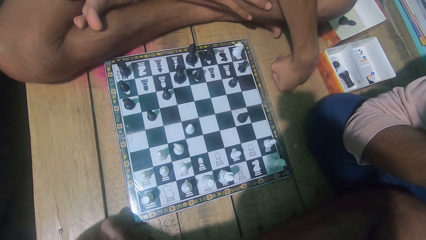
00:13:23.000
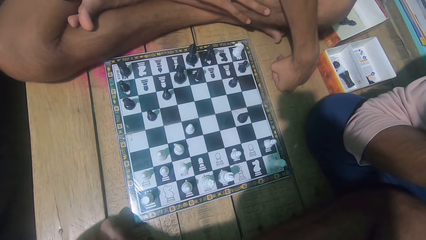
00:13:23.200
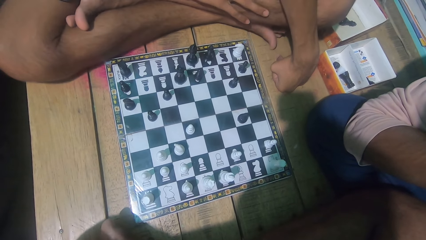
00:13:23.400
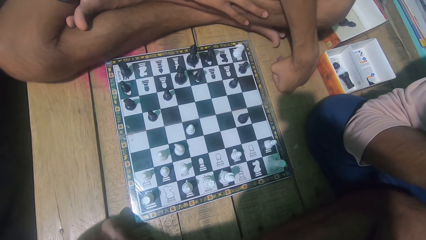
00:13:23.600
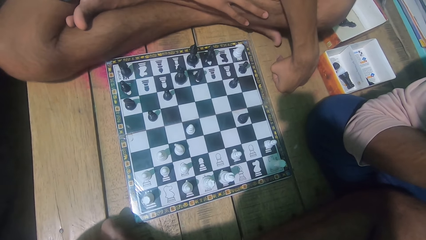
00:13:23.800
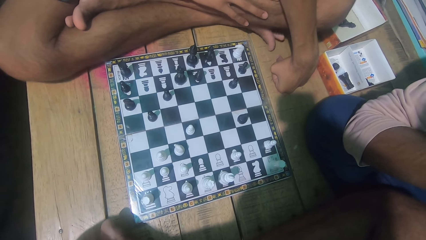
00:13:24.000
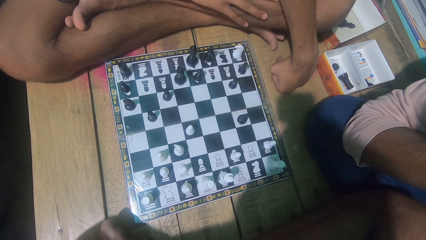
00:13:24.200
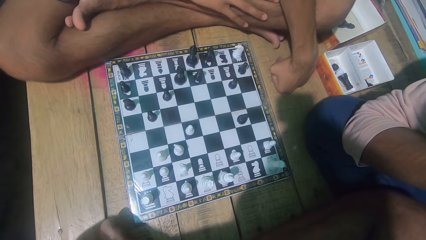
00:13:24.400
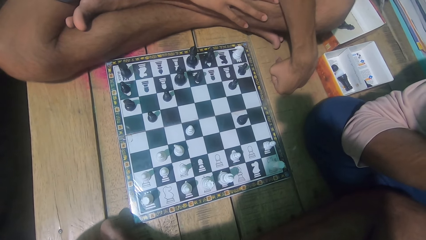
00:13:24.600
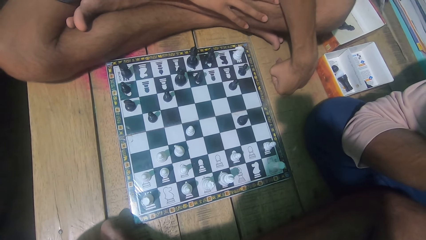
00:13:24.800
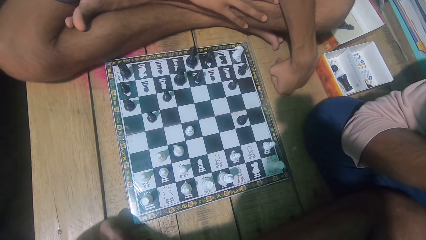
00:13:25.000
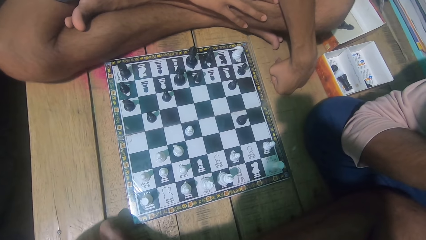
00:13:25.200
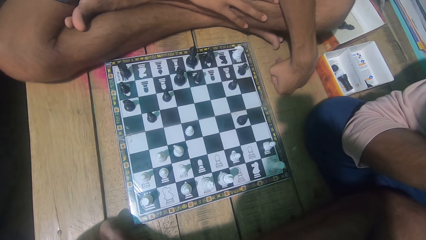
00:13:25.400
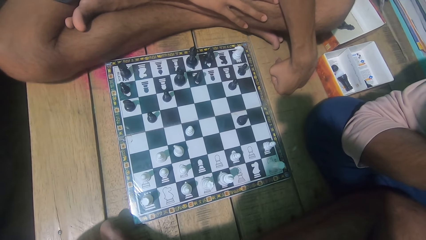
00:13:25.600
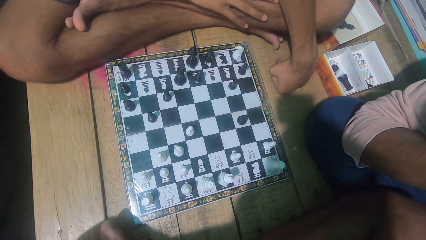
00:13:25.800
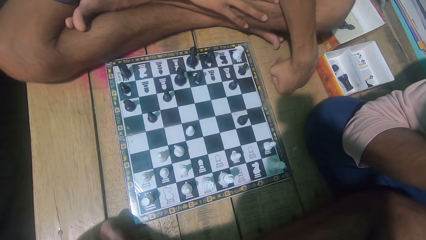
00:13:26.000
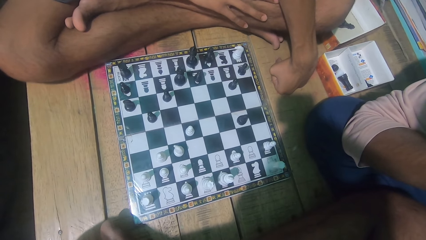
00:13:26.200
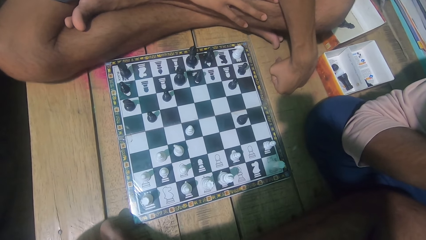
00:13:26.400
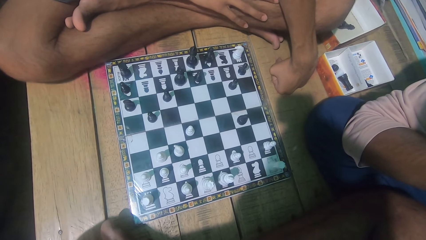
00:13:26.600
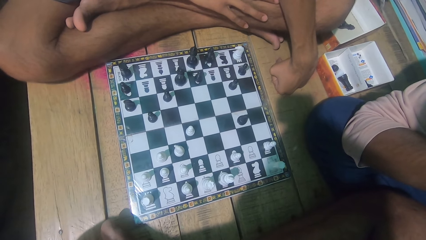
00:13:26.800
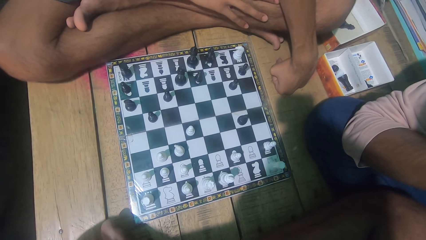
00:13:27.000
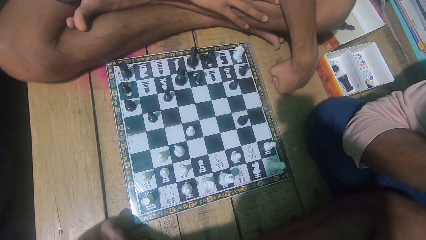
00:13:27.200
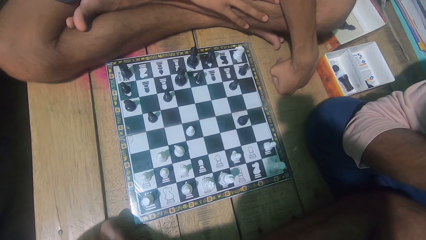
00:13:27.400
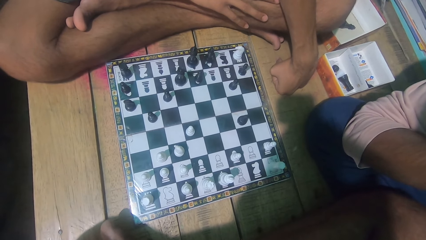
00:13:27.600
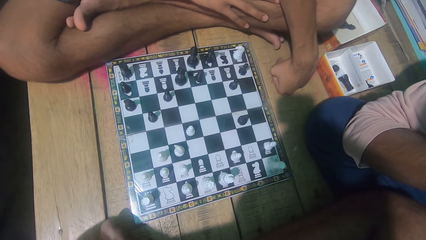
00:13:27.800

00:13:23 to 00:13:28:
The camera wearer looks at the chess game with a man.

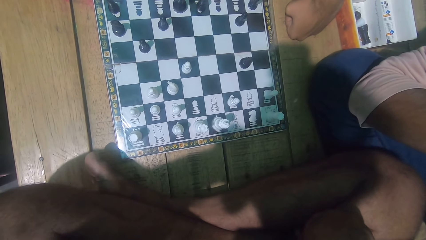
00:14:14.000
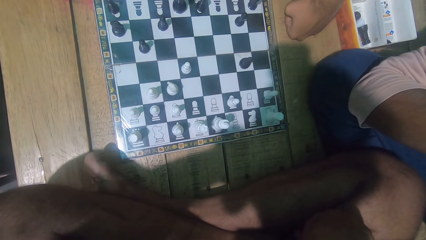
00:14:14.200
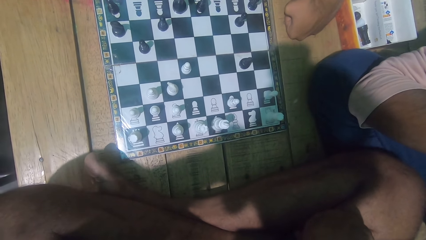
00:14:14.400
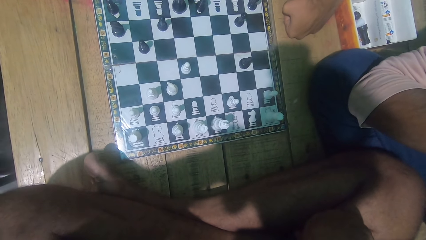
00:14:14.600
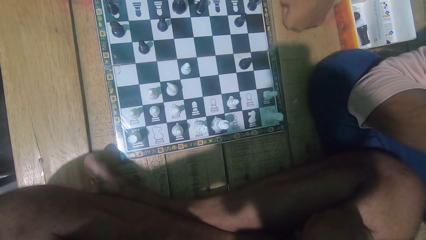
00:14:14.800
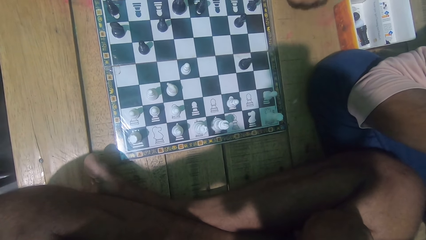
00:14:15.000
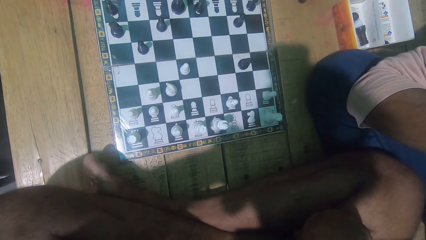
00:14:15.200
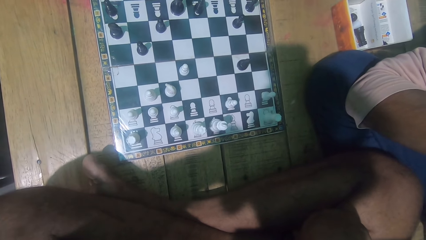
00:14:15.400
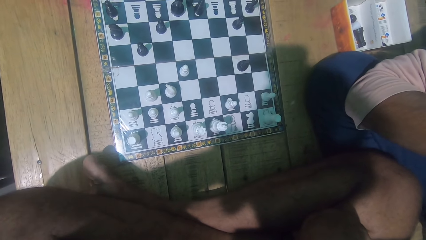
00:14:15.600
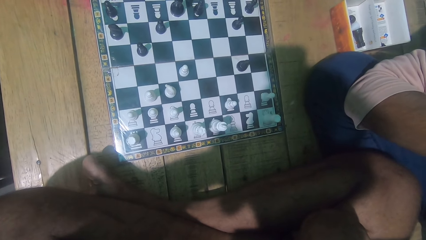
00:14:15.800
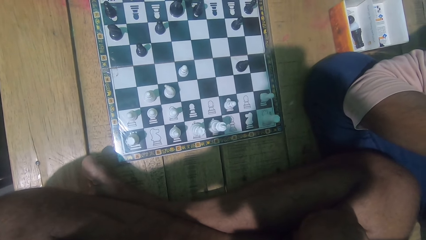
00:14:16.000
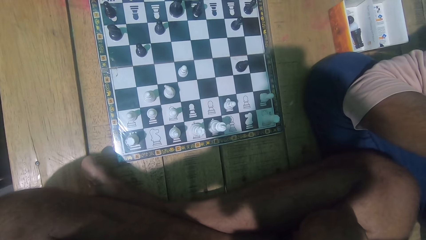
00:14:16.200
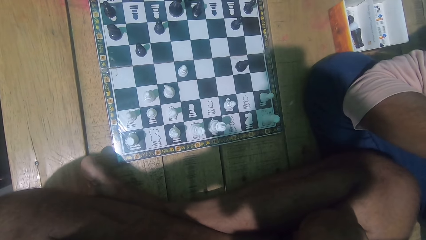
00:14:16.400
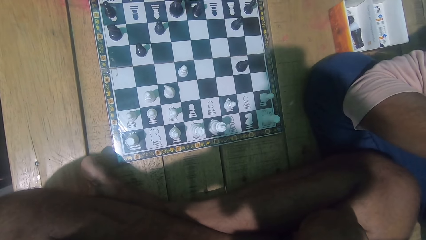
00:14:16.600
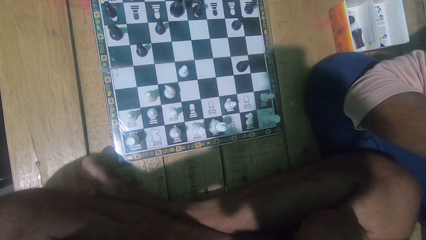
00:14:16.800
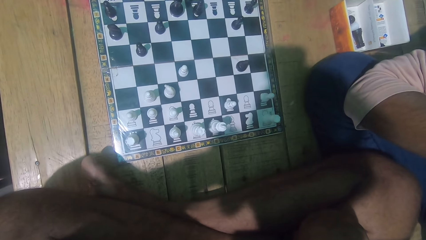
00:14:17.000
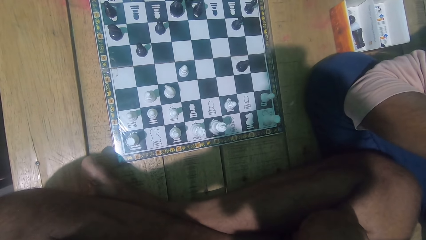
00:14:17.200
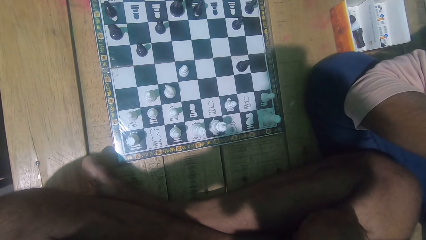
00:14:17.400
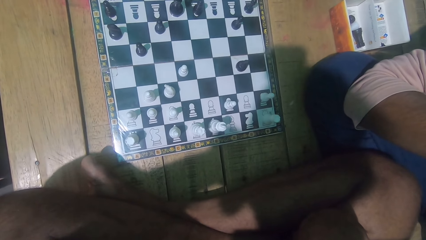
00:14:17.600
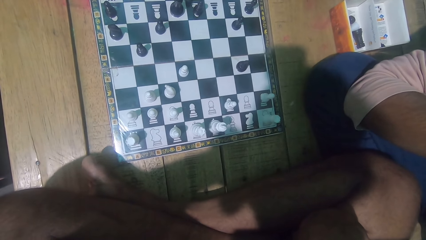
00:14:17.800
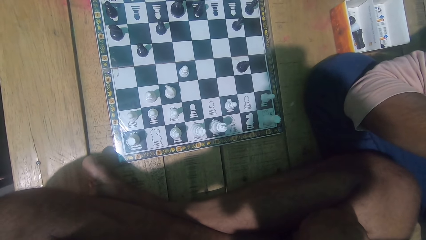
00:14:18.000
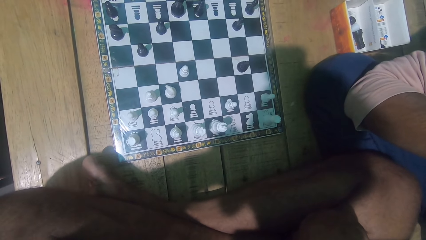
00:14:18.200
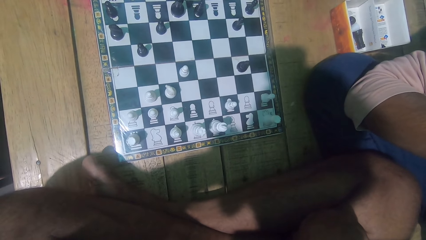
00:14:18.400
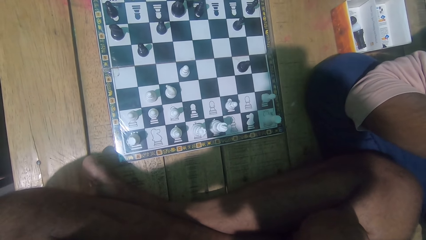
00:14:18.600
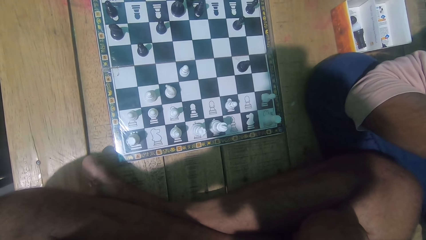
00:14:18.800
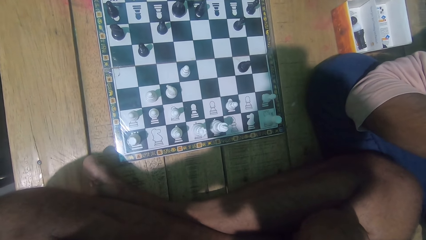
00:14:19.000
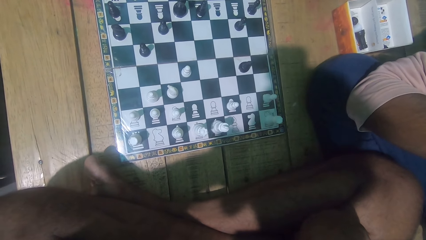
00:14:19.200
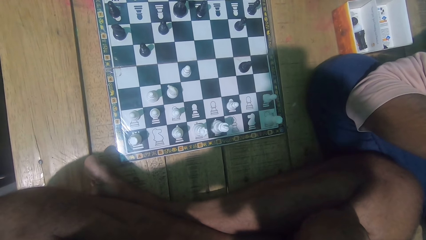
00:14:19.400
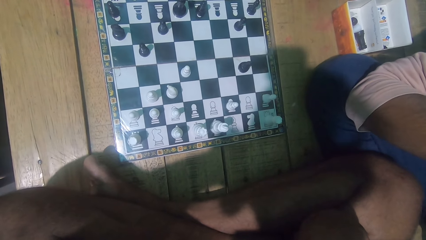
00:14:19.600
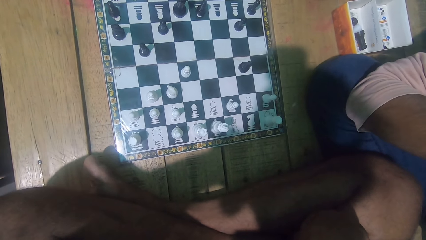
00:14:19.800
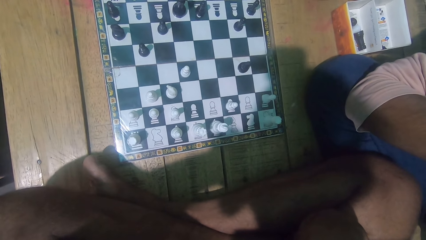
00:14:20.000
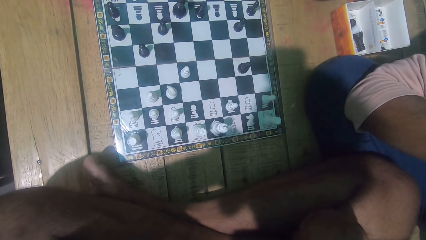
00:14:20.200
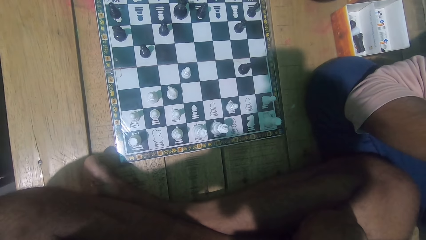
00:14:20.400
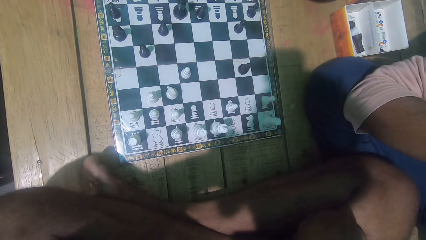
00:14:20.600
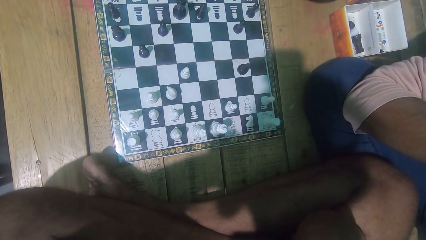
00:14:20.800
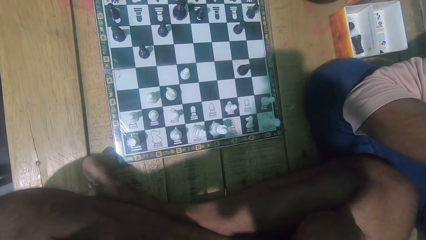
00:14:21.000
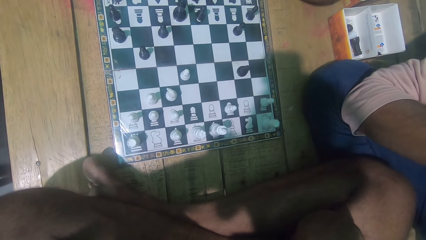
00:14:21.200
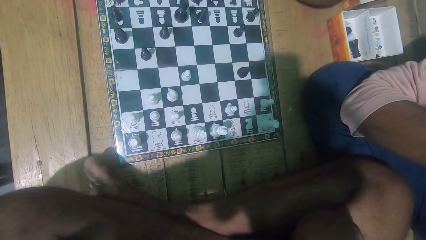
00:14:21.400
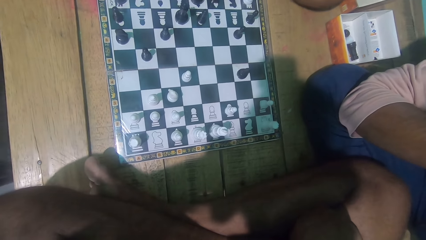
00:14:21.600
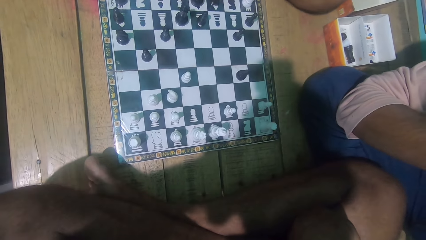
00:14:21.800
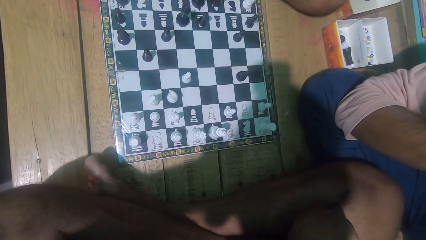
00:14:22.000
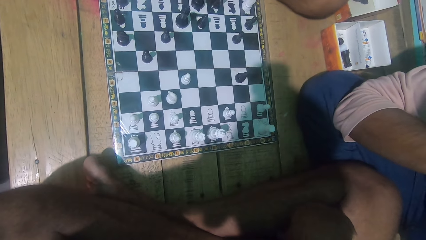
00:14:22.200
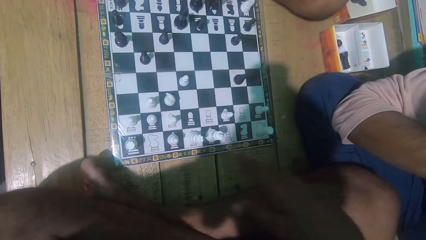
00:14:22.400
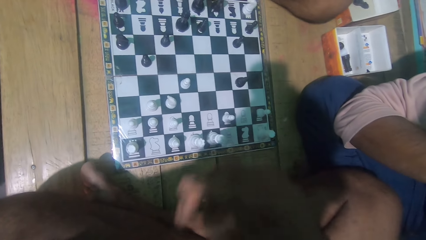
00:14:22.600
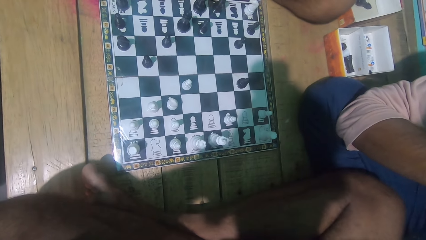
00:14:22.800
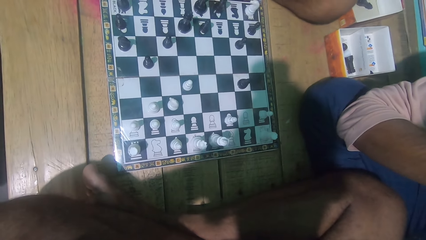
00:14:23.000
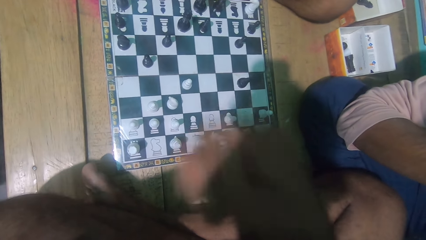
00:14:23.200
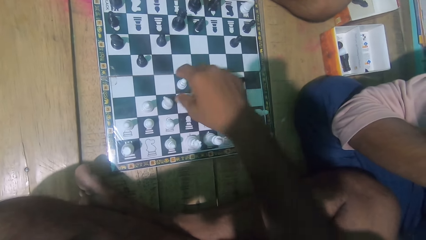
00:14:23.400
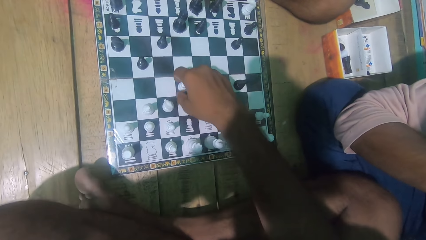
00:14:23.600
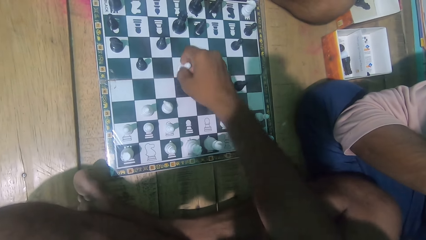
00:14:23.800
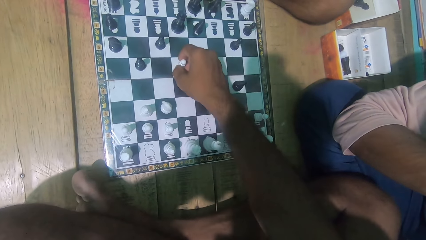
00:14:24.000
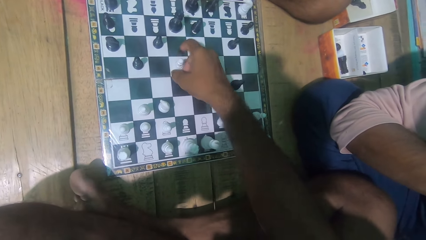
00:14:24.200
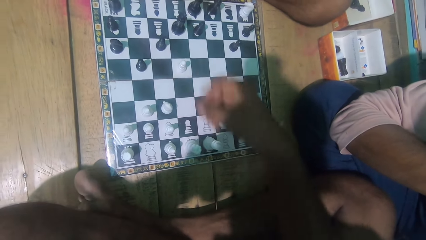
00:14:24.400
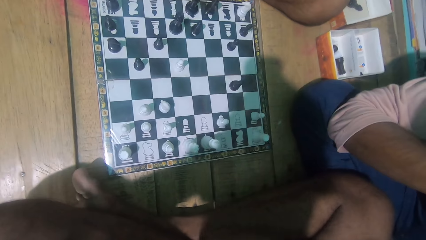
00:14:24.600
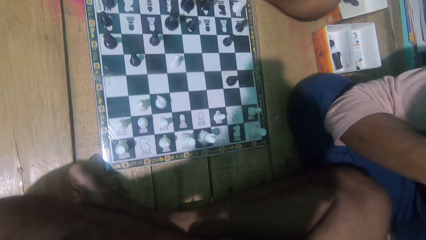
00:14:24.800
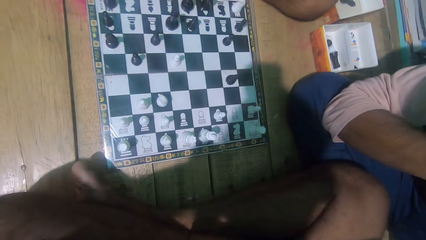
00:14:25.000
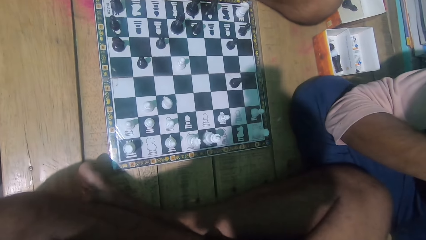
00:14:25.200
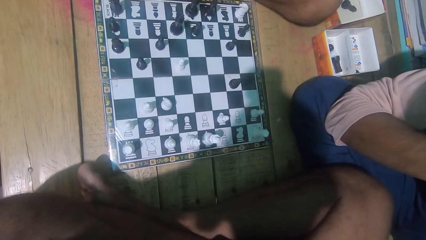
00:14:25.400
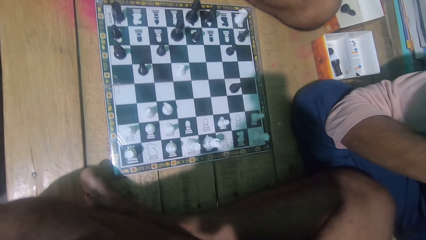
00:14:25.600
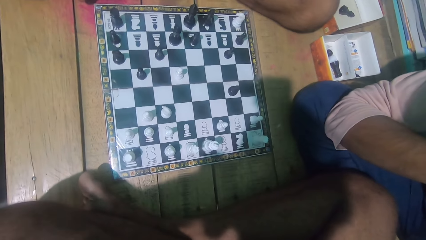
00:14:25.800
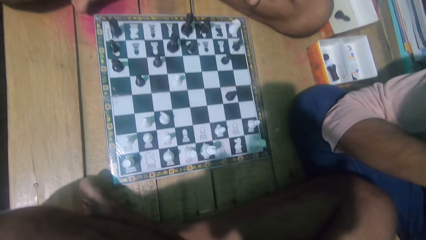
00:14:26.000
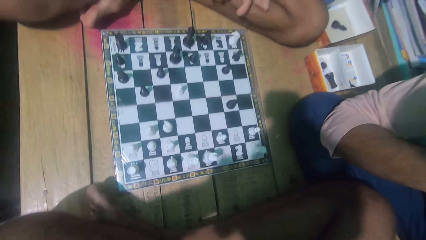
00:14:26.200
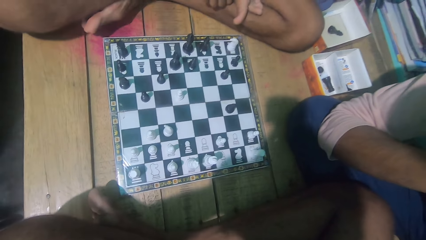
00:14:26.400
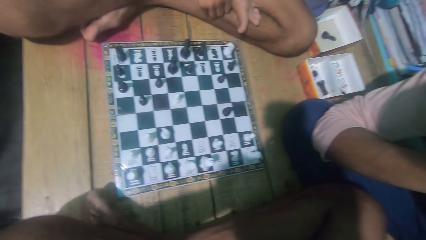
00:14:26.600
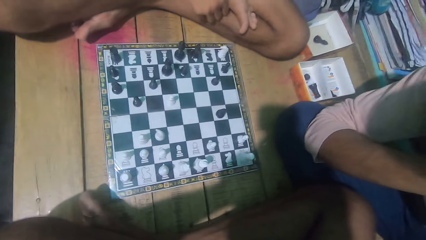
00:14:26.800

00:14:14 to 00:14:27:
A man moves his hand. The camera wearer moves the chess piece. They play the chess game with another man.
